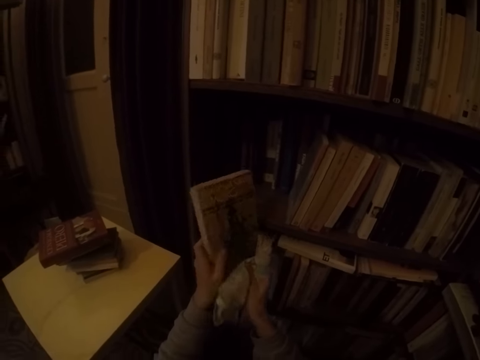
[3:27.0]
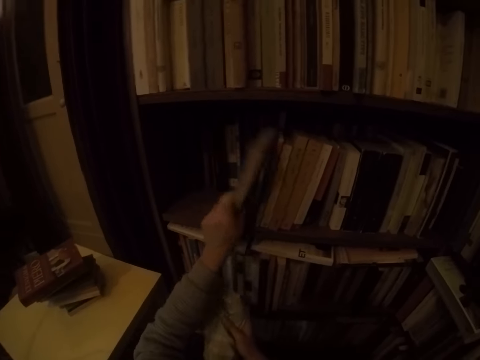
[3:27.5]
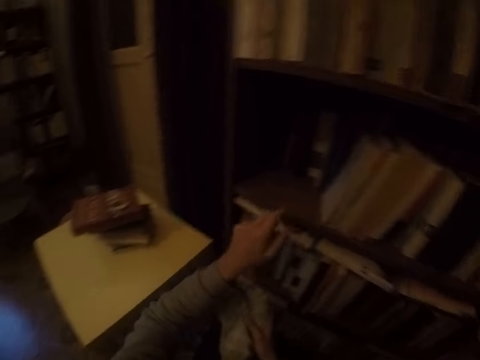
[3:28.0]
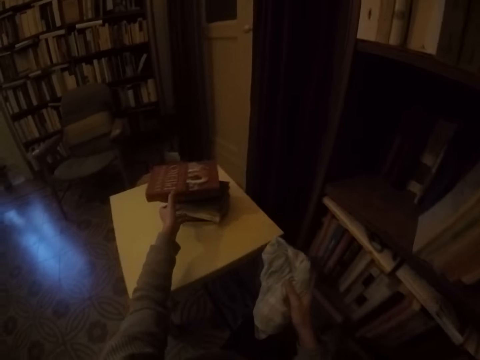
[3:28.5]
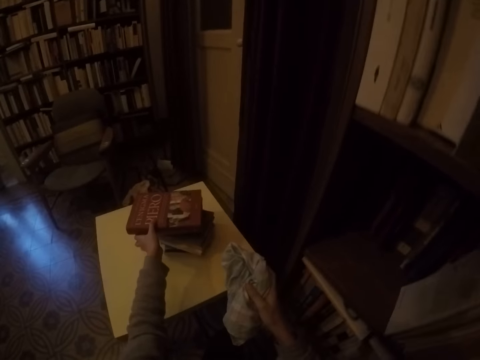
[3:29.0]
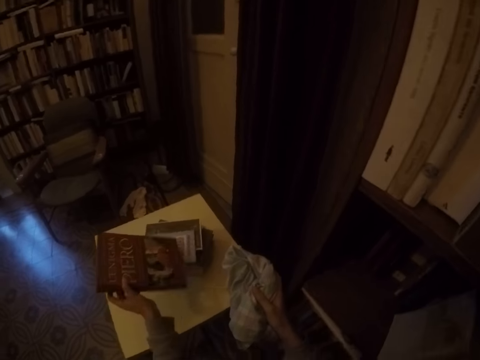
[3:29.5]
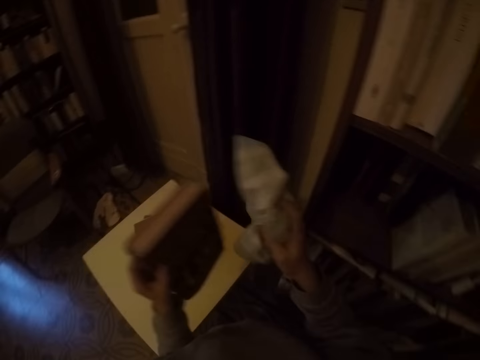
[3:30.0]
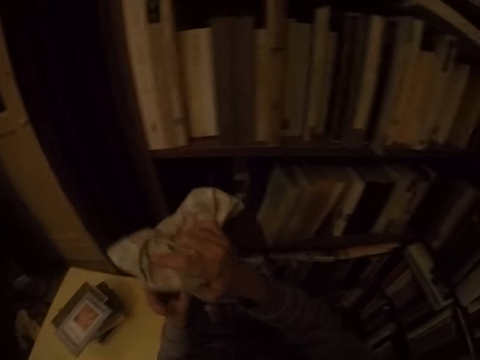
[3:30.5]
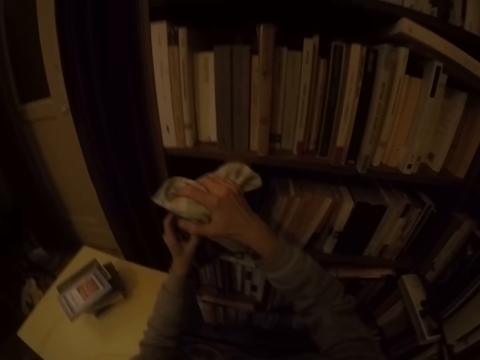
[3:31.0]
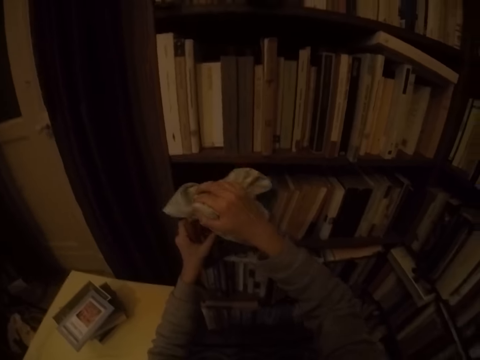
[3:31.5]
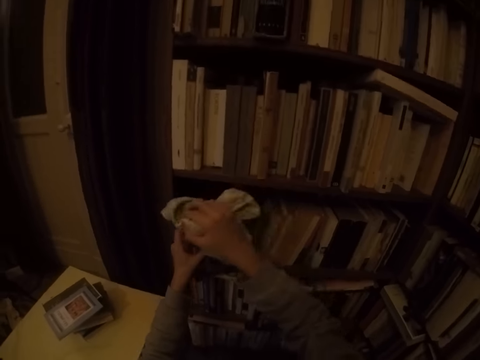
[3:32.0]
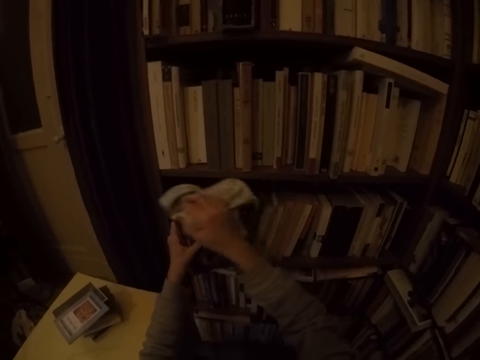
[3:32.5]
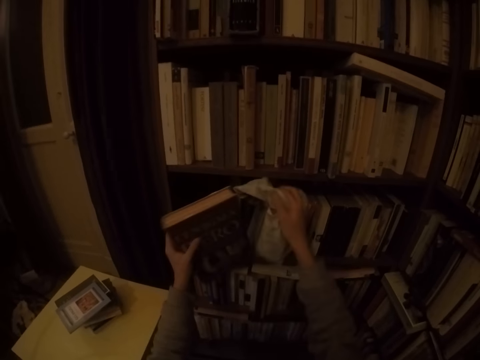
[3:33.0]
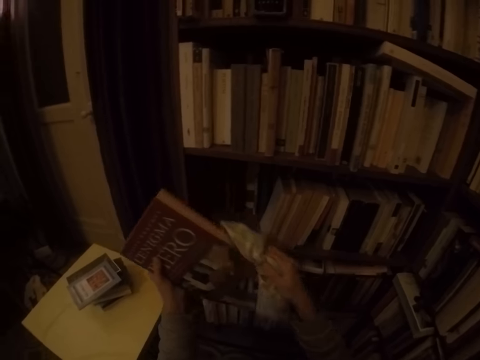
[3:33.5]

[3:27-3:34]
The camera wearer puts the book in the shelf with his left hand. He picks up a book from the table with his left hand. He cleans the book in his left hand with the napkin in his right hand.

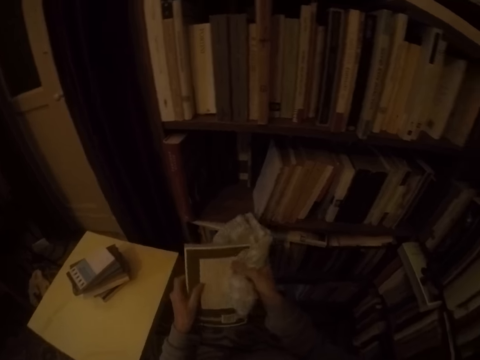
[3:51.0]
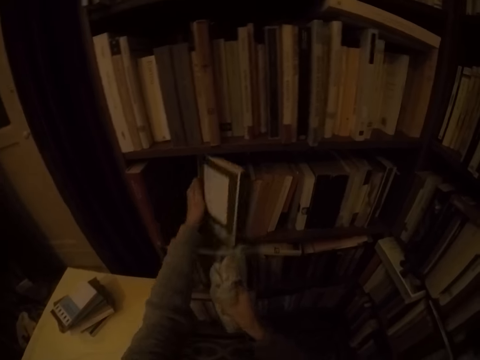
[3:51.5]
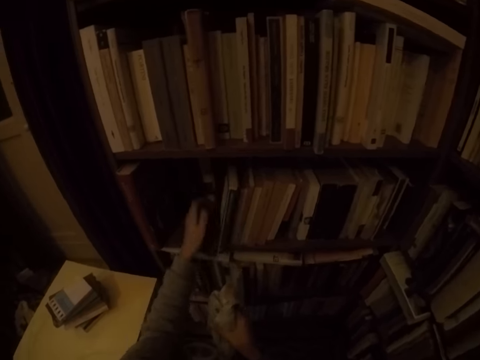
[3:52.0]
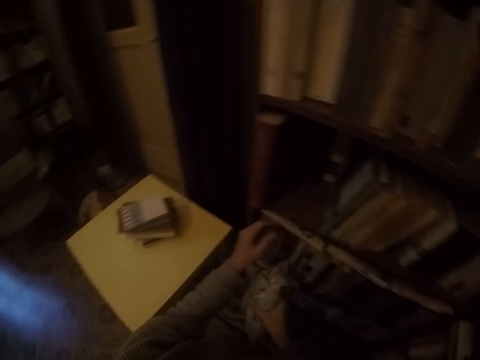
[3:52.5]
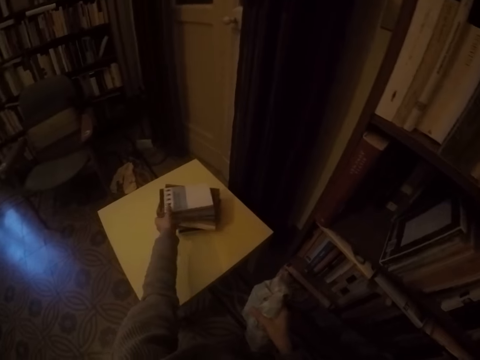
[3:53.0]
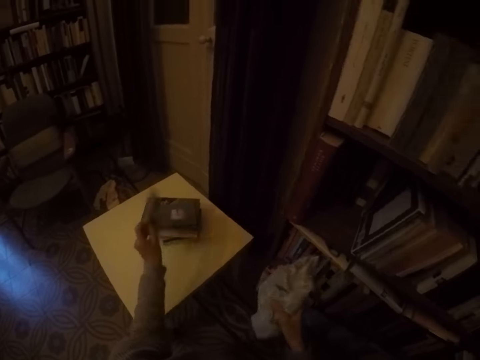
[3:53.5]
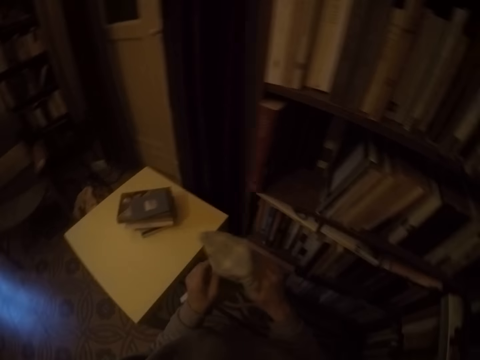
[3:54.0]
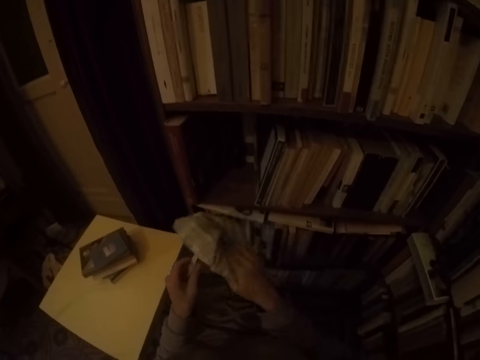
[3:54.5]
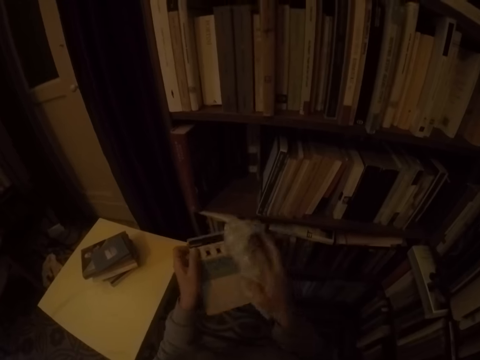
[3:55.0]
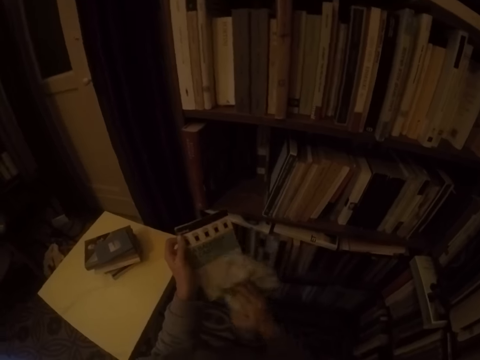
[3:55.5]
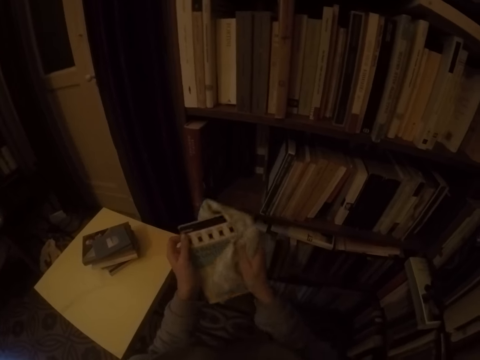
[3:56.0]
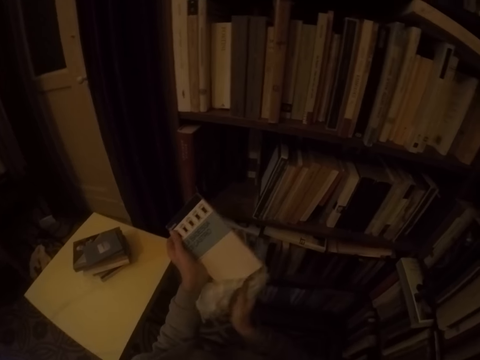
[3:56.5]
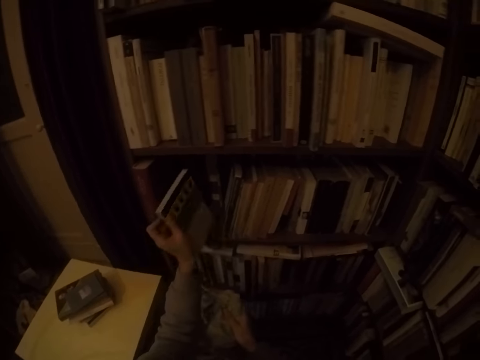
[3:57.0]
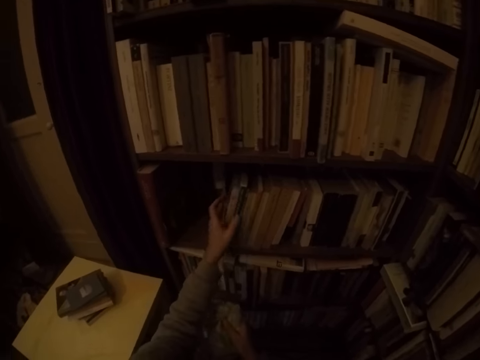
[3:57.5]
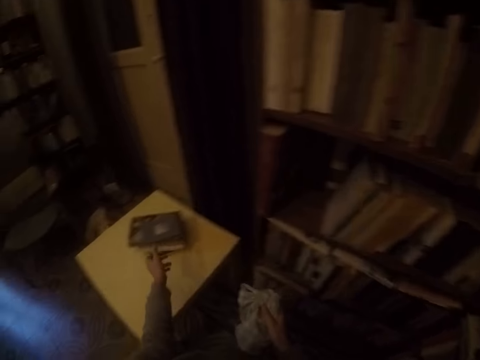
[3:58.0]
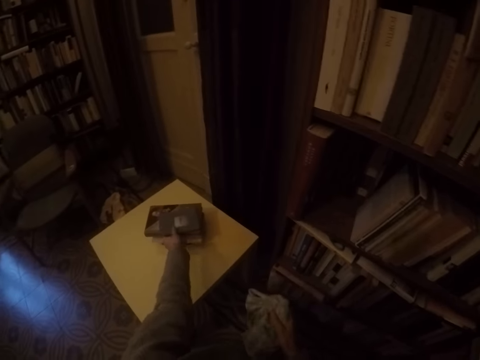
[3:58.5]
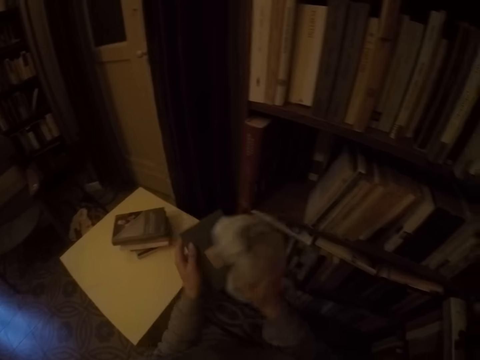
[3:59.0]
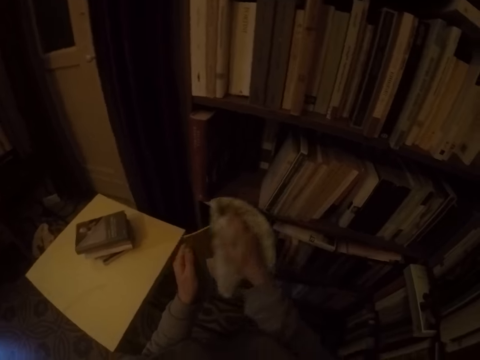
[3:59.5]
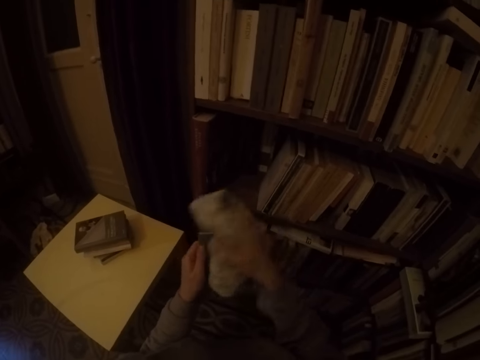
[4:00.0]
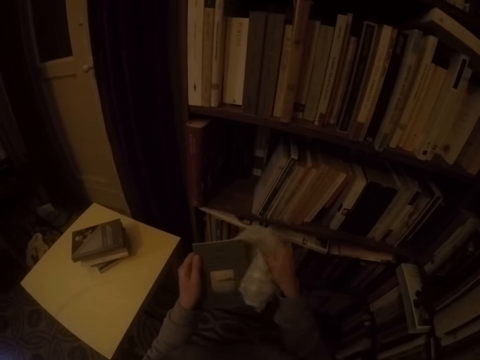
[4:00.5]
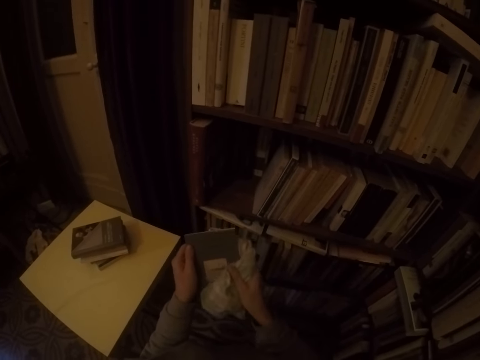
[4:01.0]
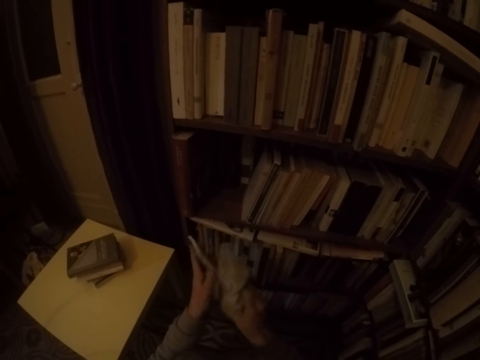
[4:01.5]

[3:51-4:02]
The camera wearer puts the book in the shelf with his left hand. He picks up a book from the table with his left hand. He cleans the book in his left hand with the napkin in his right hand. He puts the book in the shelf with his left hand. He picks up a book from the table with his left hand. He cleans the book in his left hand with the napkin in his right hand.

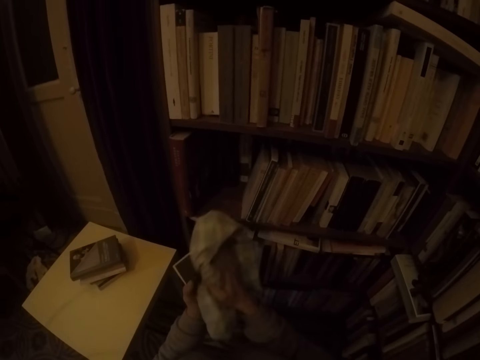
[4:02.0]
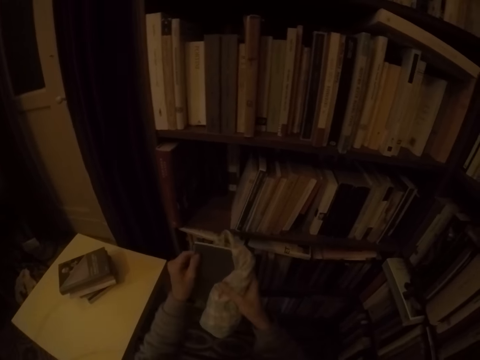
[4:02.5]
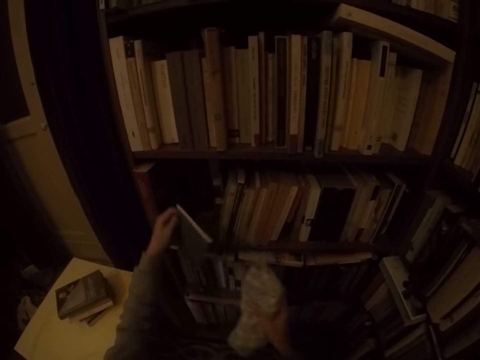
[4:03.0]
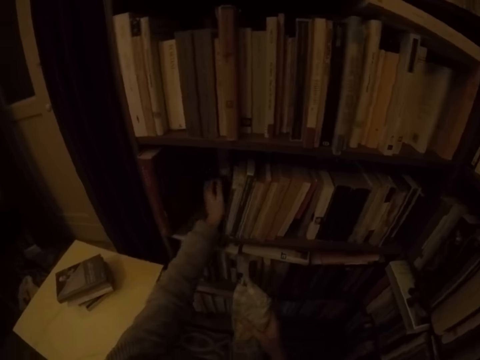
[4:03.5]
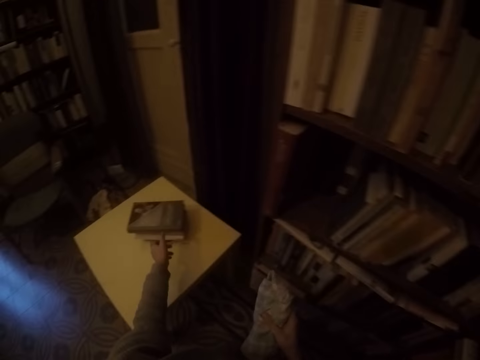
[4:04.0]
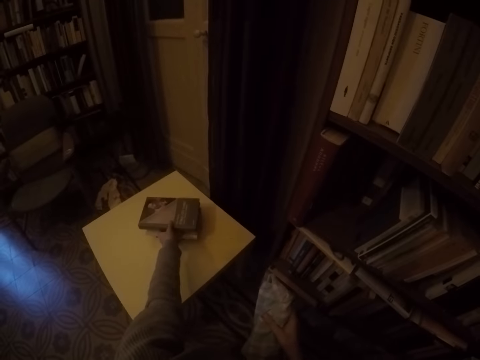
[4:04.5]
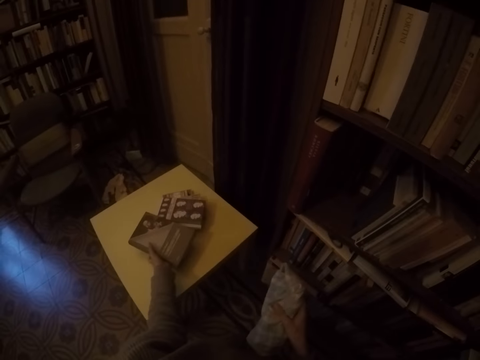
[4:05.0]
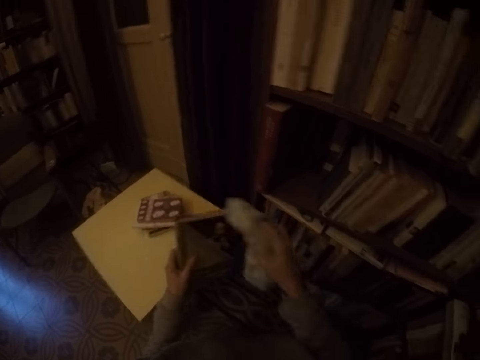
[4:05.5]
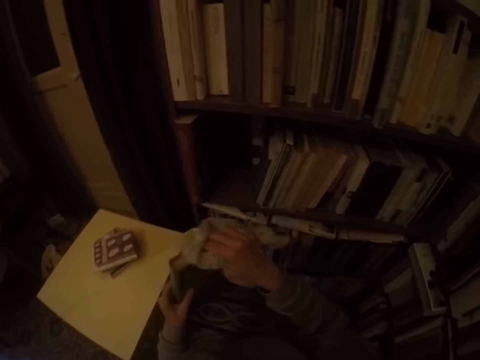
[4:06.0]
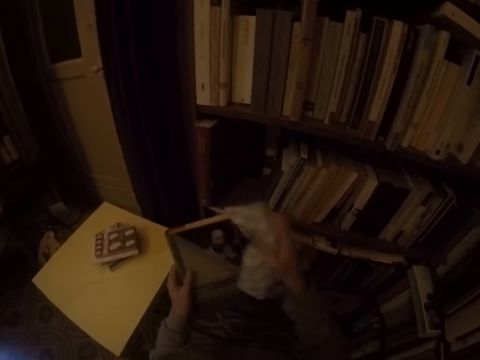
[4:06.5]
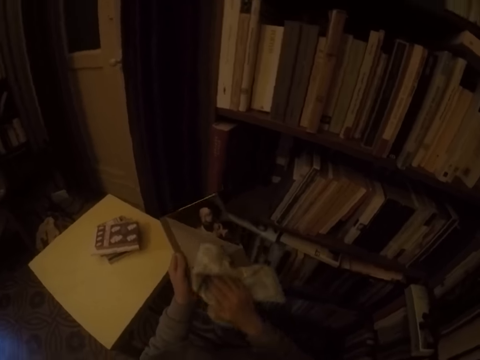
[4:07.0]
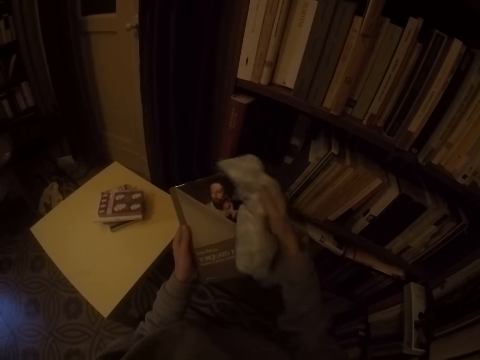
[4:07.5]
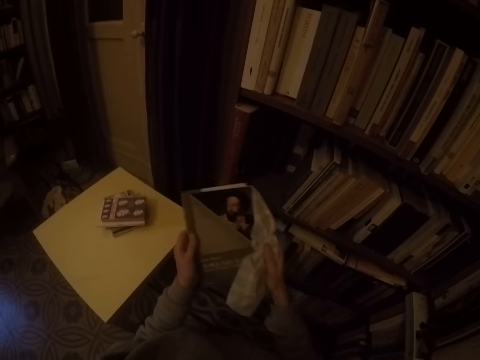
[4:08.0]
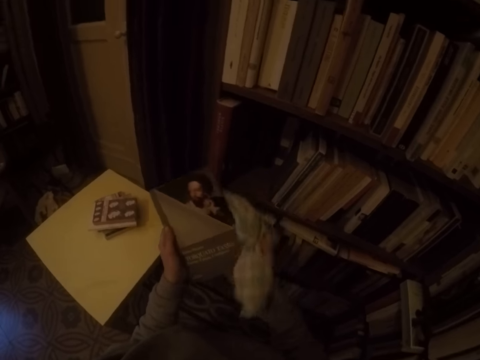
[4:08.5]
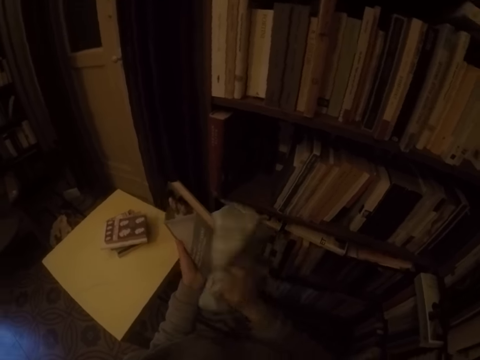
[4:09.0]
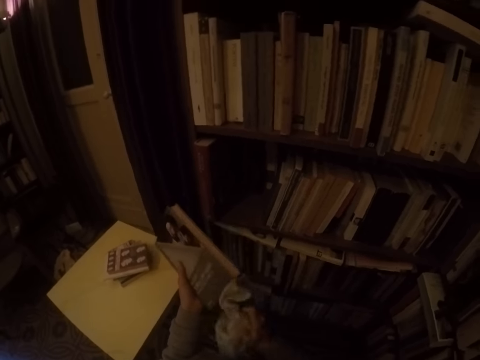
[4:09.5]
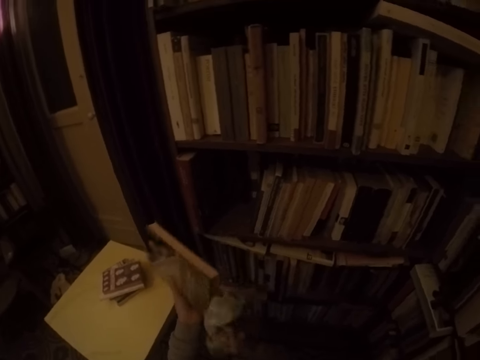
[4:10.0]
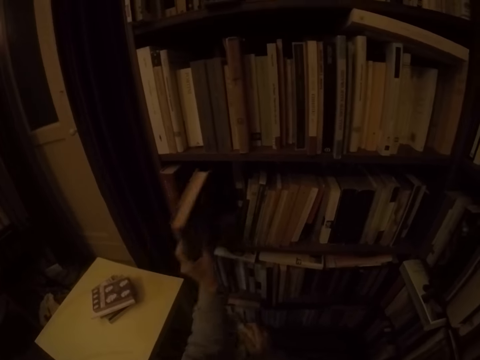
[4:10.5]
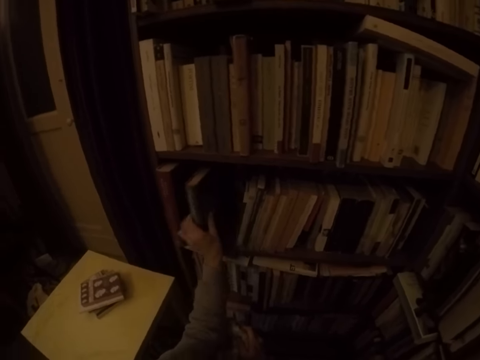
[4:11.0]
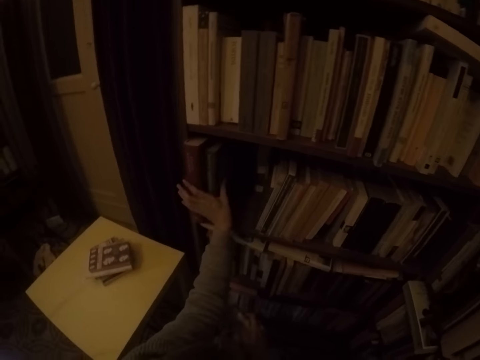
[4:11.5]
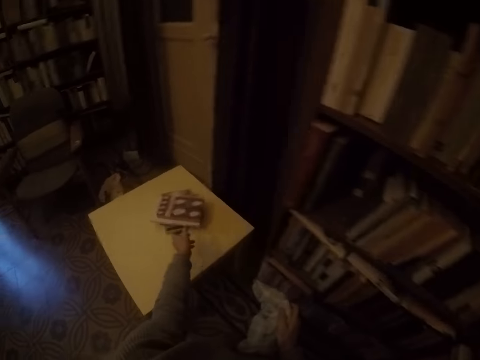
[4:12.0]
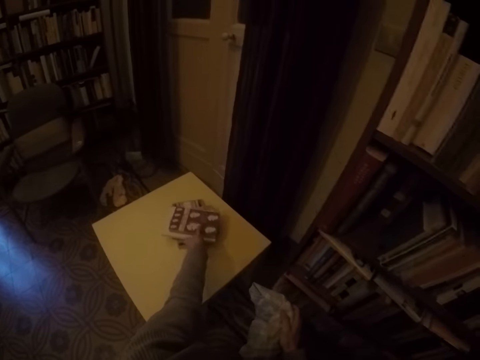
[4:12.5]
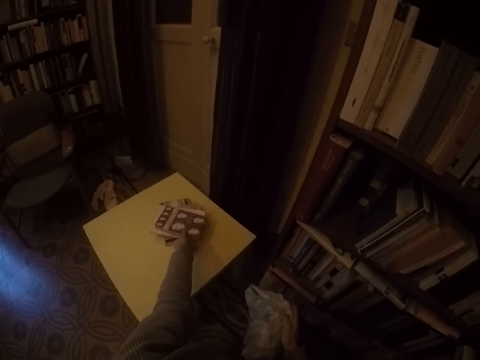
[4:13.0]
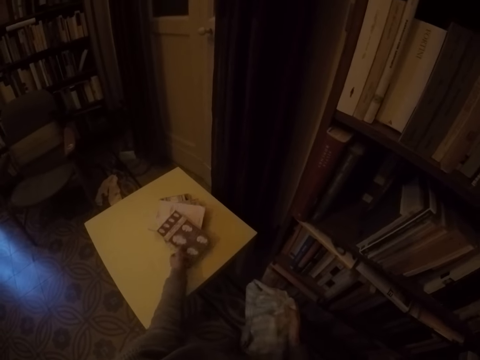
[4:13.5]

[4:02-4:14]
The camera wearer puts the book in the shelf with his left hand. He picks a book from the table with his left hand. He cleans the book in his left hand with the napkin in his right hand. He puts the book in the shelf with his left hand. He picks a book from the table with his left hand.
